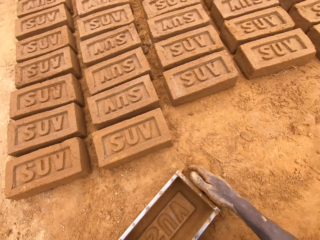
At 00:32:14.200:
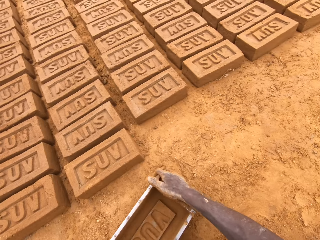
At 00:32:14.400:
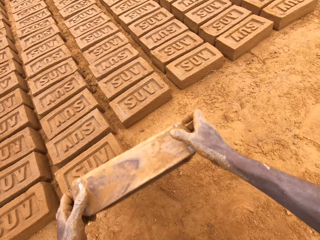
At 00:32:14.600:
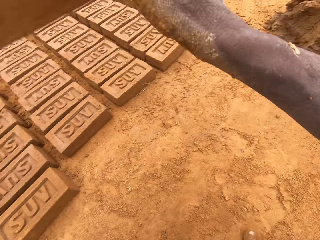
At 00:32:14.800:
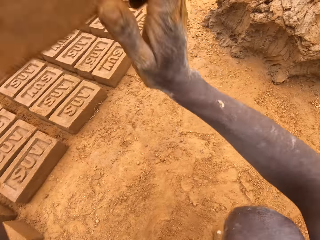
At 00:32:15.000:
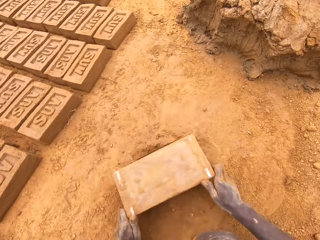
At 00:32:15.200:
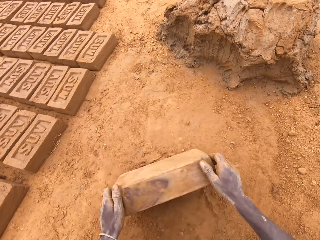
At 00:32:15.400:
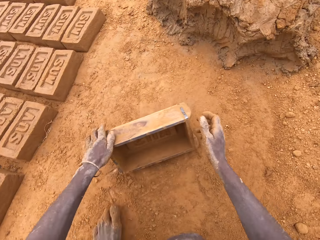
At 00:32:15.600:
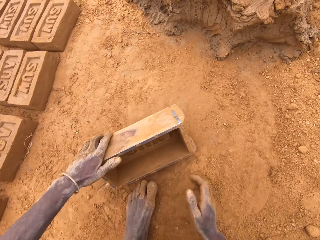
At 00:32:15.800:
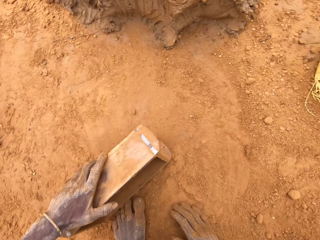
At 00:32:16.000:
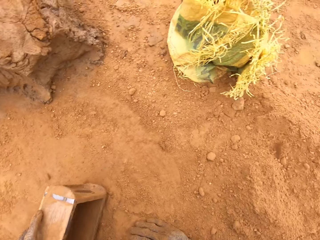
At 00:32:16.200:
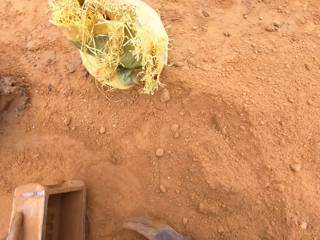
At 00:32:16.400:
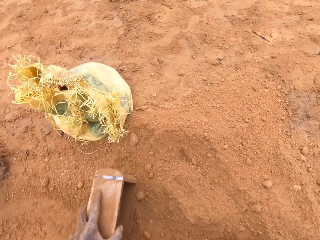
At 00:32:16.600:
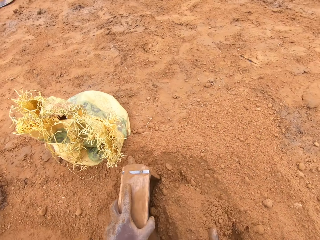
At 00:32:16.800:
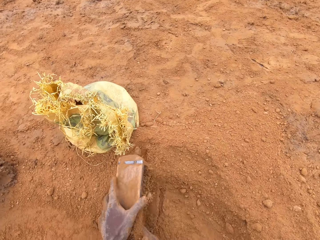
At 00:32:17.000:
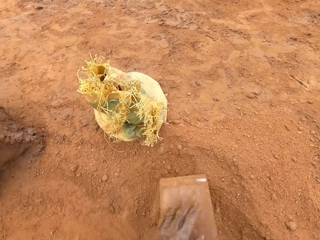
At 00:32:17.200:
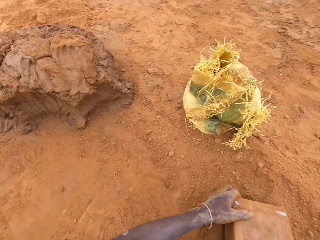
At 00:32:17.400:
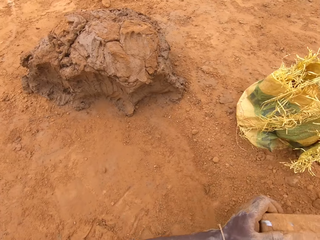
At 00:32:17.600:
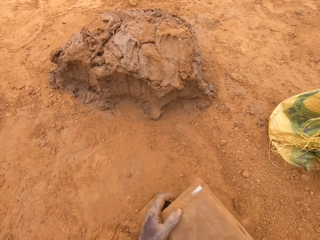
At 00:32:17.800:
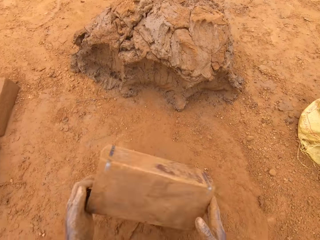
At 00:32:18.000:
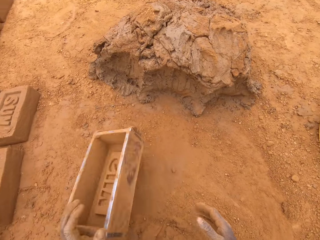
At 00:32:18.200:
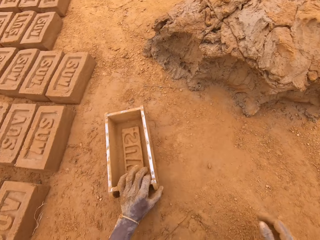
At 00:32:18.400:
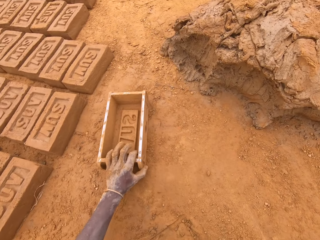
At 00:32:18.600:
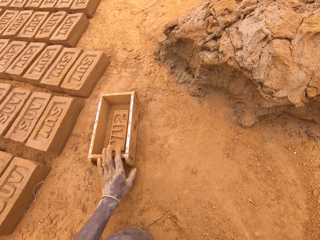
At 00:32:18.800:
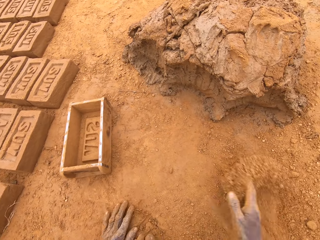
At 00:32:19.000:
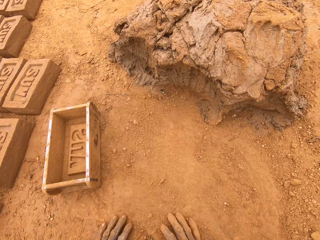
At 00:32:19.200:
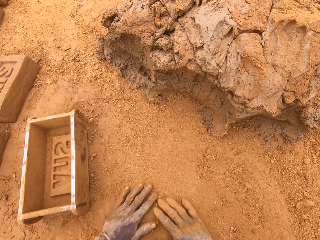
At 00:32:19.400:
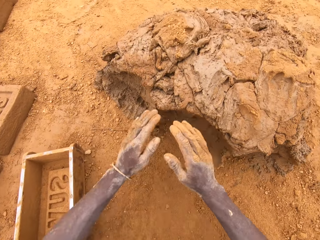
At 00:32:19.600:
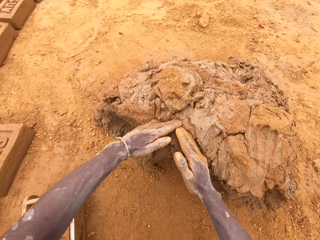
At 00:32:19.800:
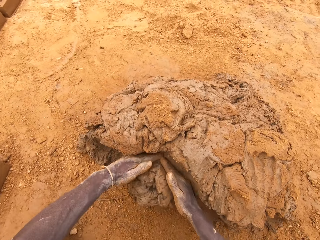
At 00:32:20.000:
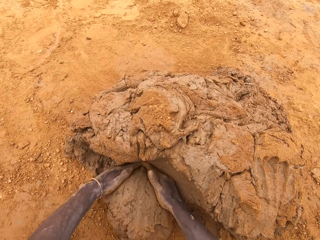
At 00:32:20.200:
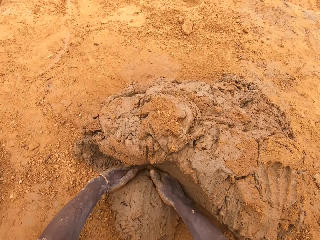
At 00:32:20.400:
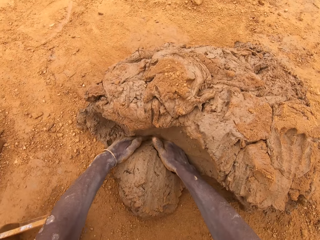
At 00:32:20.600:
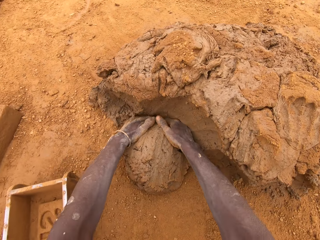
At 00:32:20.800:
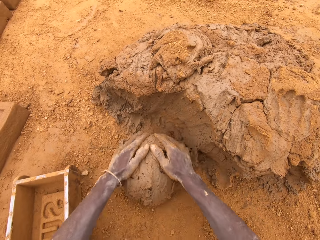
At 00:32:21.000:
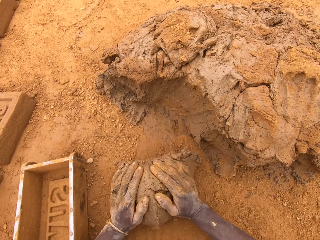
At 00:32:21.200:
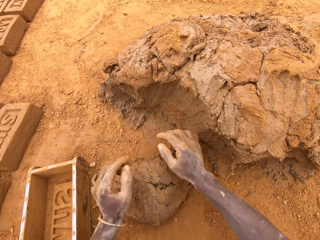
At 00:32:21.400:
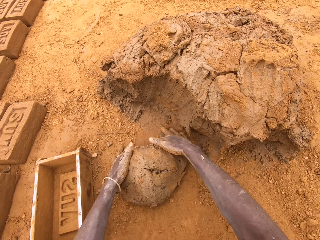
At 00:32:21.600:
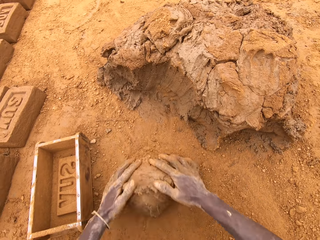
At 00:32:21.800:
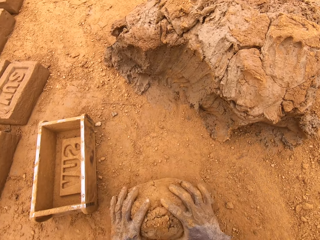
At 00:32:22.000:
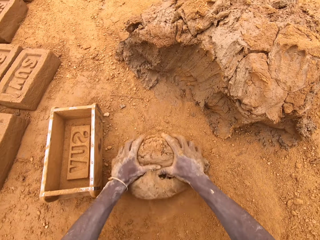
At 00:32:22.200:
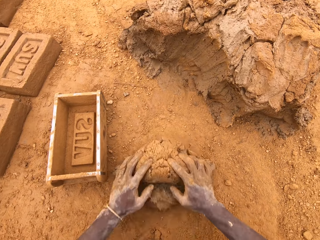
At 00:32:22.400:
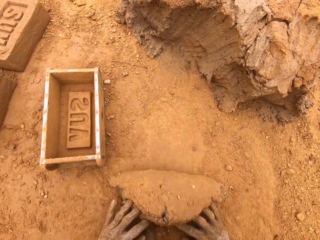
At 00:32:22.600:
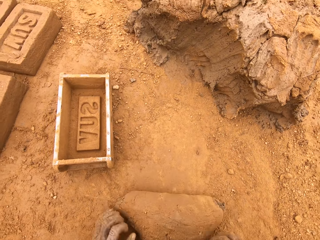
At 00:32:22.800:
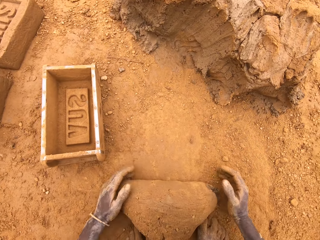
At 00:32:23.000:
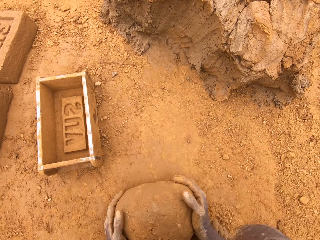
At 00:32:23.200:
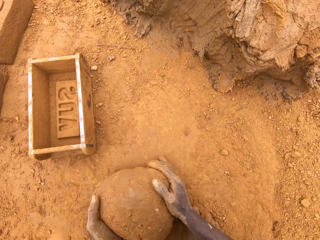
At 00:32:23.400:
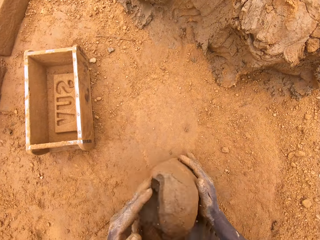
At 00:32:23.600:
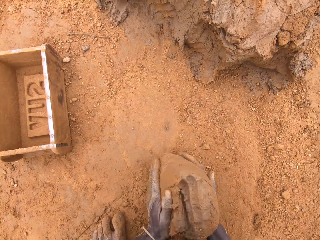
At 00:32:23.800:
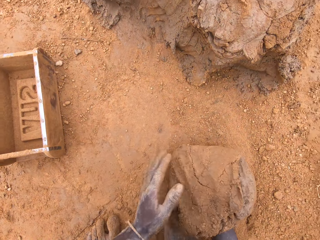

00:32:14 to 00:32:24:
The camera wearer hits a brick mould or box on the ground. He puts sand in the brick mould. He pours the sand on the ground from the brick mould. He moves the box. He wipes hands on the ground. He cuts mud or clay on the heap of mud. He scoops the clay with his hands. He moulds the mud on the ground.

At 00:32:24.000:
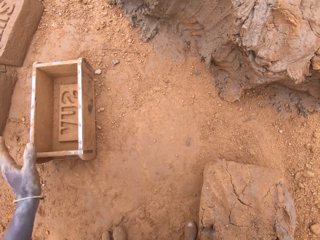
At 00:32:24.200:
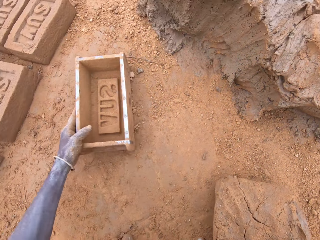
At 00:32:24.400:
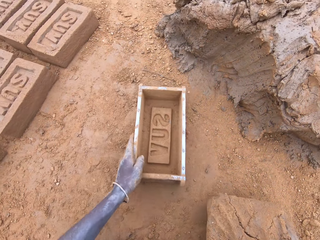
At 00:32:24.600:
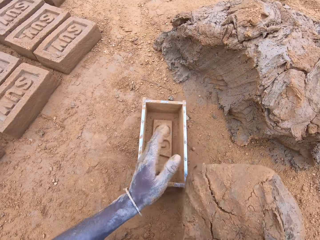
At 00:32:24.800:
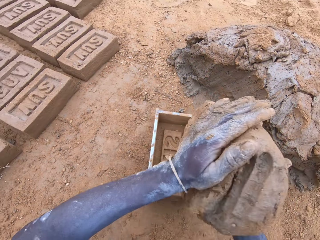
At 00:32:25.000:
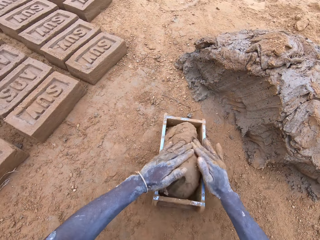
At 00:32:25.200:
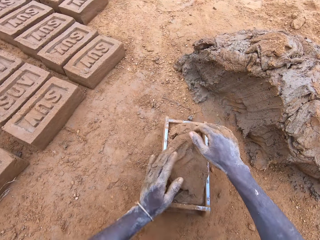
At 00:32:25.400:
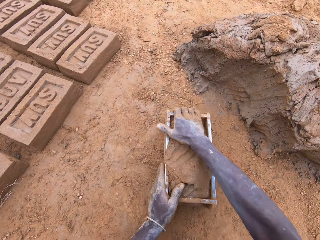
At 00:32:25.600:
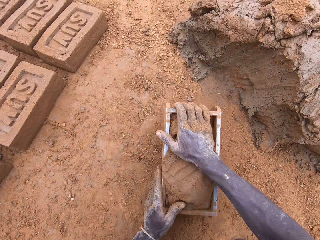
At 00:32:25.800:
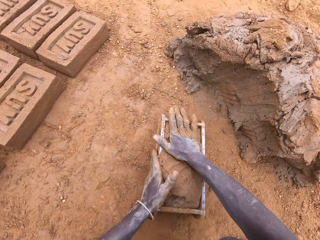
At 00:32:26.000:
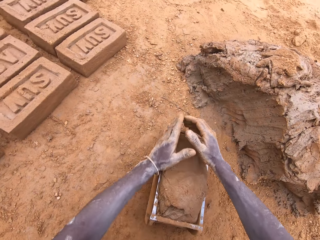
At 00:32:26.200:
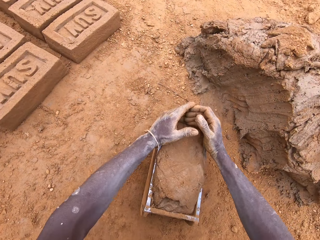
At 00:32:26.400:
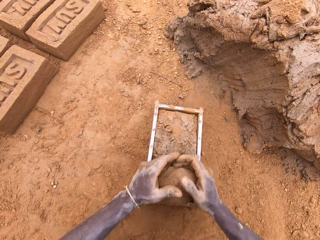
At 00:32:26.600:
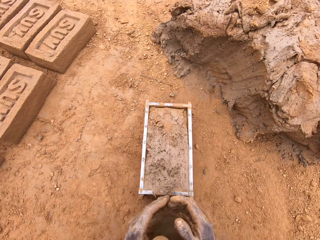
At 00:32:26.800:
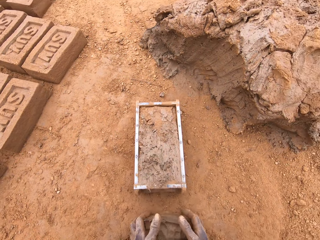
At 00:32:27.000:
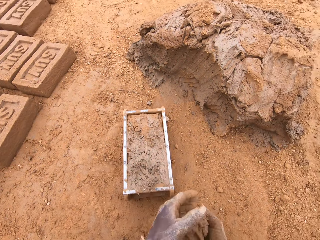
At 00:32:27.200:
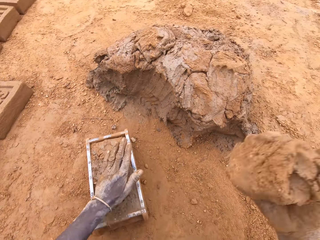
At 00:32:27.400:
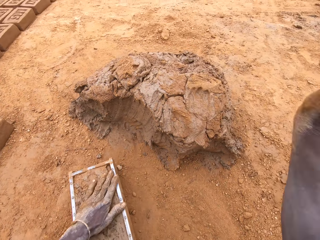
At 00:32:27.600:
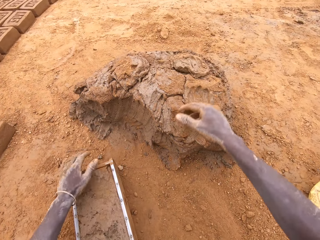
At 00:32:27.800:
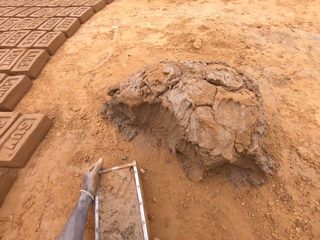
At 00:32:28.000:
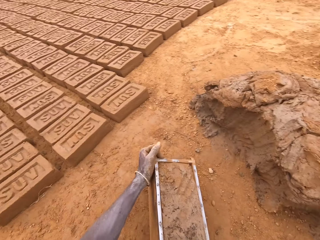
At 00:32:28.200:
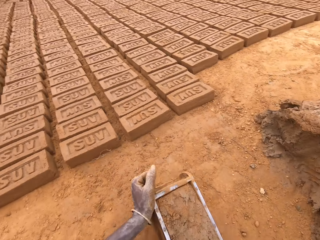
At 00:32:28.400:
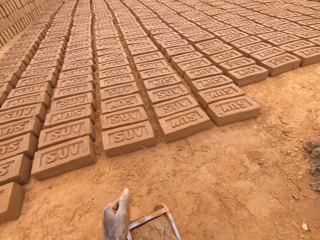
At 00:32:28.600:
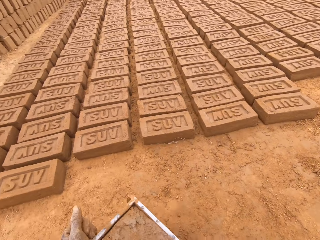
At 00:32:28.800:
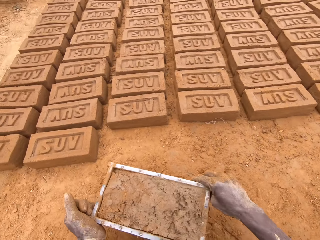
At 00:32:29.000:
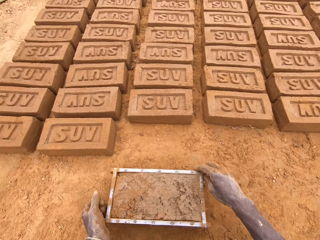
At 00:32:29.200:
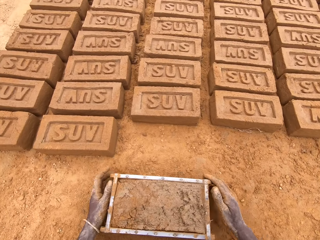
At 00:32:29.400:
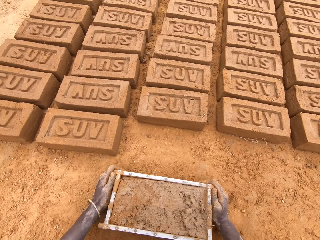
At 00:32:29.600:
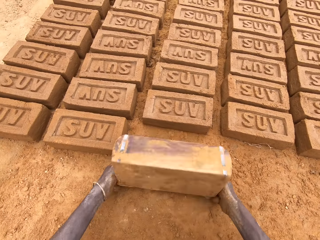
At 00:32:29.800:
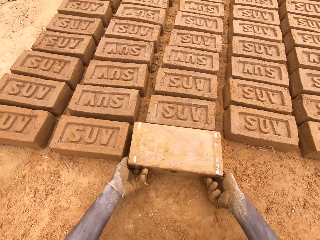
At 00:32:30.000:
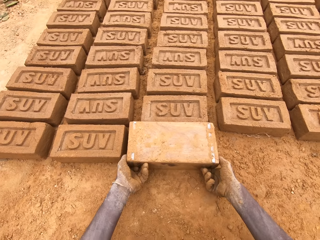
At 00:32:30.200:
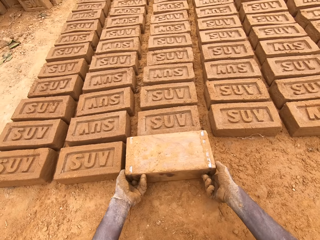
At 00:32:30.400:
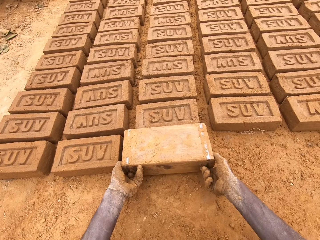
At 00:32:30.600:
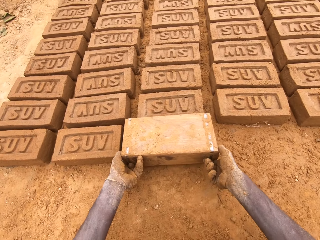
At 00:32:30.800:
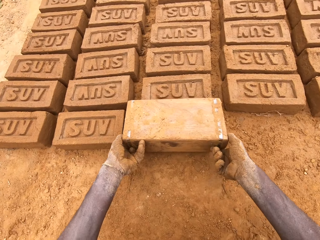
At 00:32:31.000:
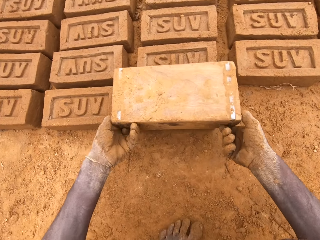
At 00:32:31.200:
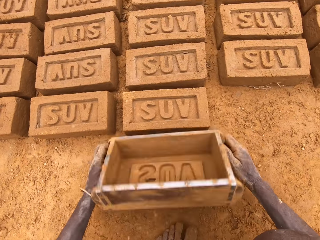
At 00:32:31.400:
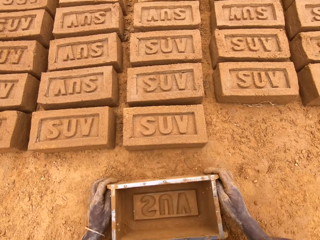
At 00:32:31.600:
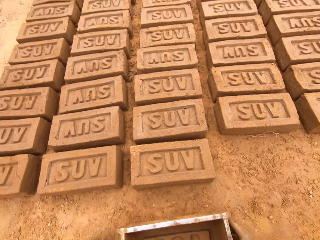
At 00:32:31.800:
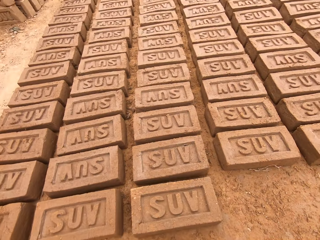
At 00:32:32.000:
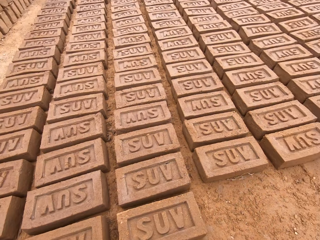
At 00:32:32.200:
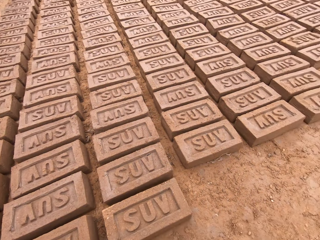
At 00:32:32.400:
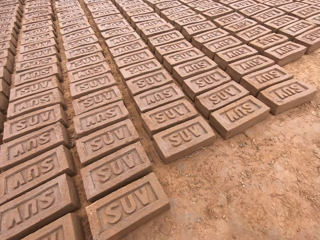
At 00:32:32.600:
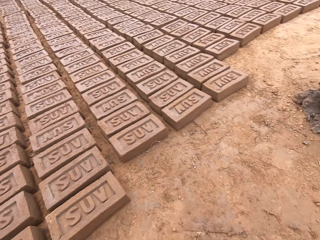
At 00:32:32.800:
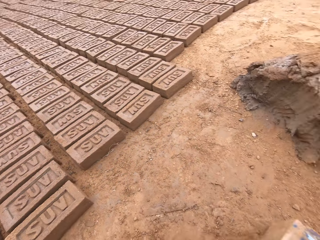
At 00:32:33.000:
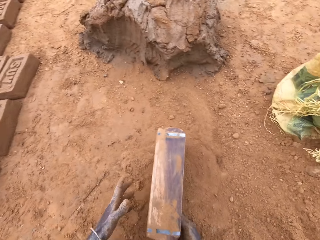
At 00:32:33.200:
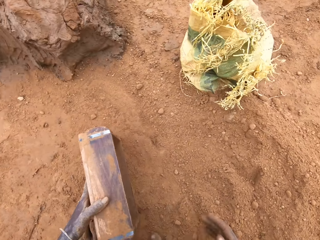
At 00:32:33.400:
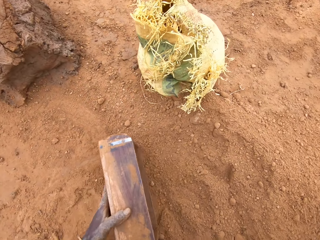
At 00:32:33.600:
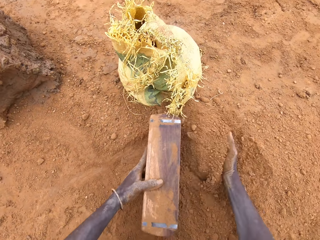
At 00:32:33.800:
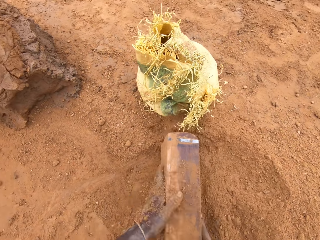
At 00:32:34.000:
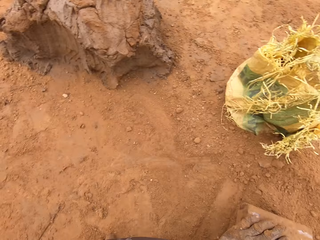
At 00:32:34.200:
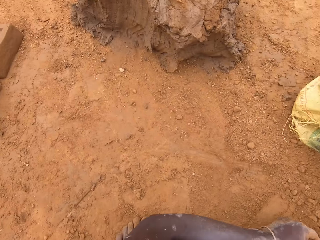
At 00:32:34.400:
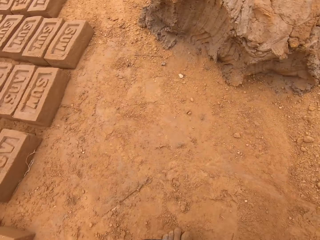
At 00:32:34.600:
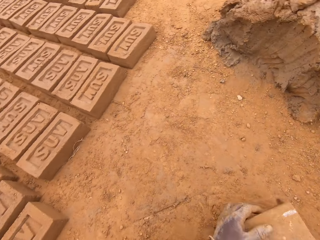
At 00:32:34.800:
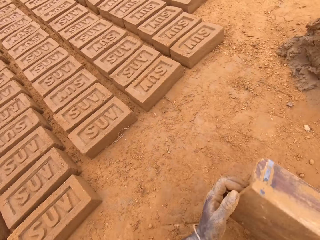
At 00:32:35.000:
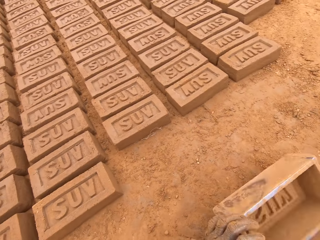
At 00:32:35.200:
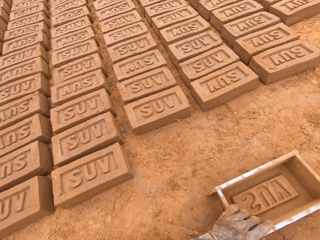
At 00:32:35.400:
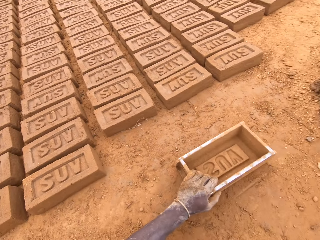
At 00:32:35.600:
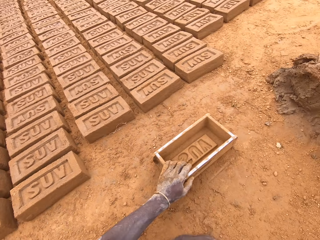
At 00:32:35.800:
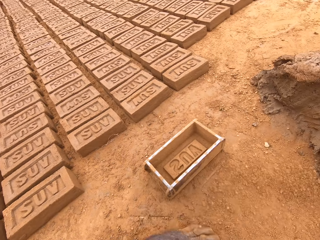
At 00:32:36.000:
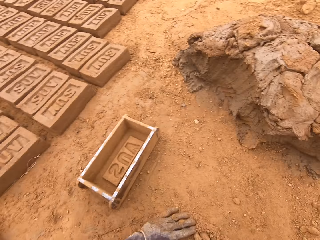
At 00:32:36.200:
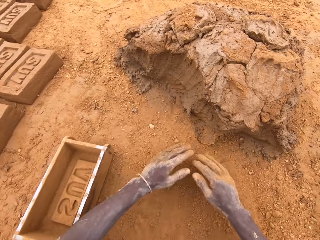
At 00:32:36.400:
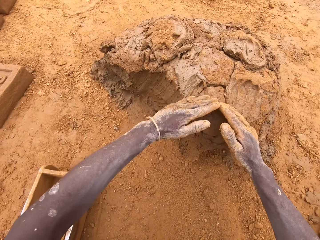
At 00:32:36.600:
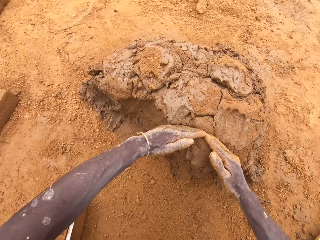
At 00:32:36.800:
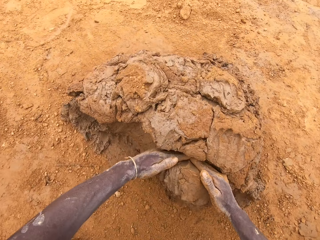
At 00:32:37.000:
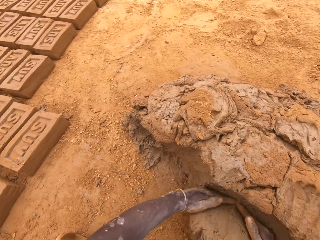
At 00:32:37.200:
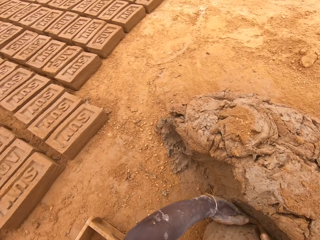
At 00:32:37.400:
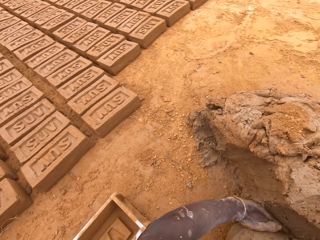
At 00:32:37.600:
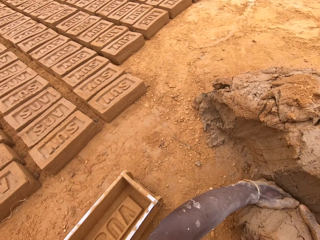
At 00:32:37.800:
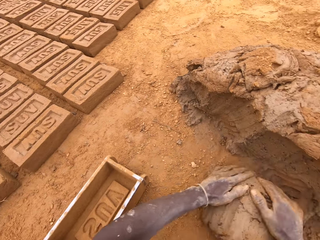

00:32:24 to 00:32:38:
The camera wearer puts clay or mud in the box or brick mould. He presses the clay in the box. He cuts the mud in the brick mould. He levels the clay in the box. He throws the mud on a heap of mud. He moves the box. He puts a brick on the ground from the brick mould. He puts sand in the brick mould. He pours the sand on the ground from the brick mould. He moves the box. He spreads the sand on the ground. He scoops the clay with his hands. He cuts the mud on the heap of mud.
